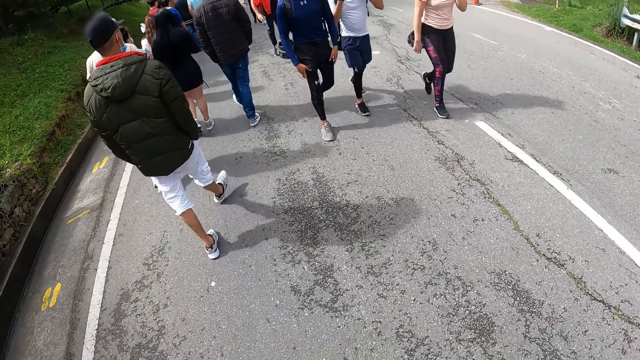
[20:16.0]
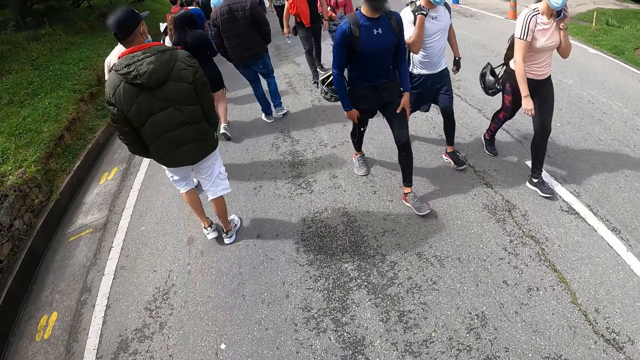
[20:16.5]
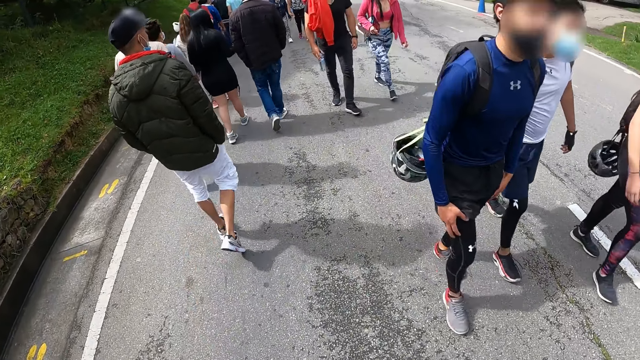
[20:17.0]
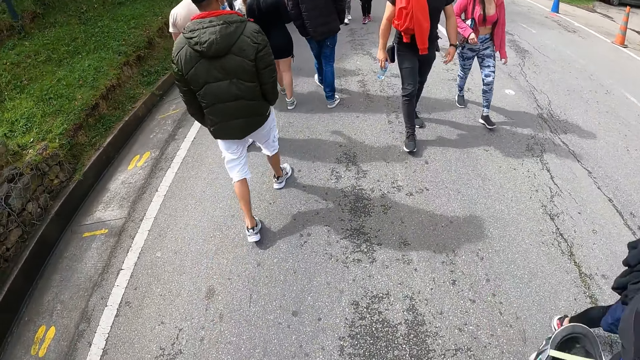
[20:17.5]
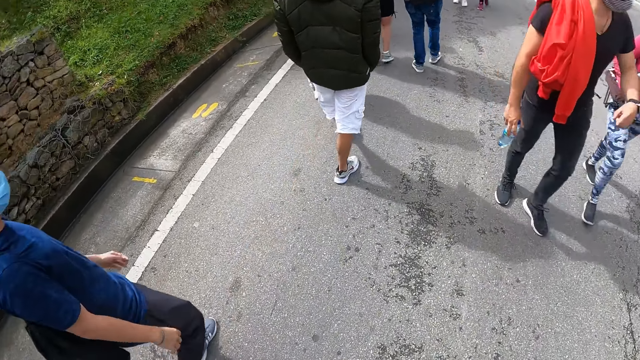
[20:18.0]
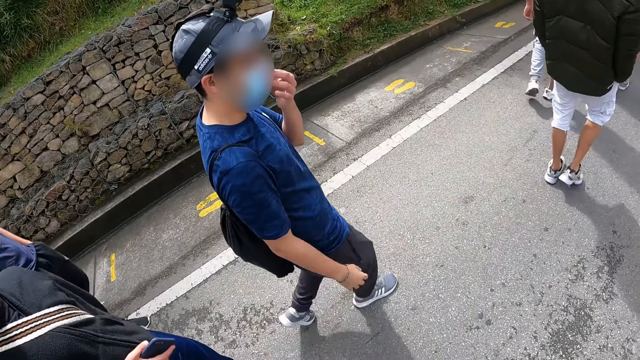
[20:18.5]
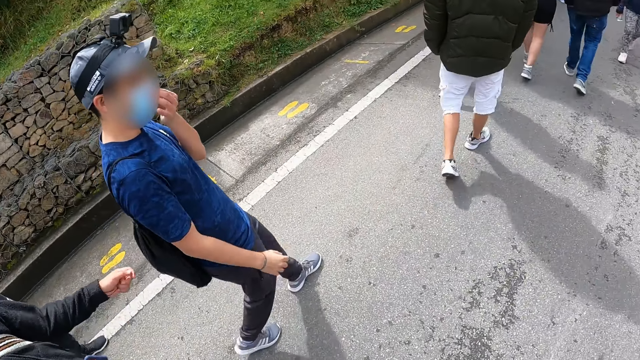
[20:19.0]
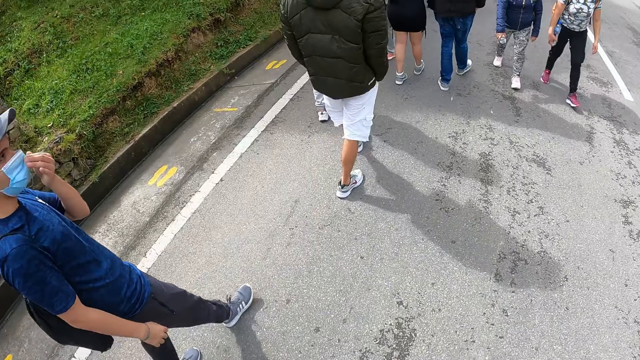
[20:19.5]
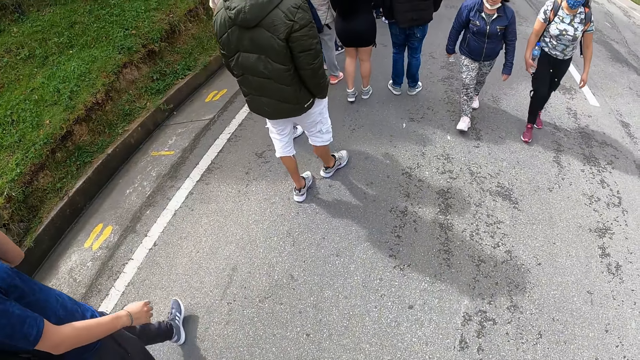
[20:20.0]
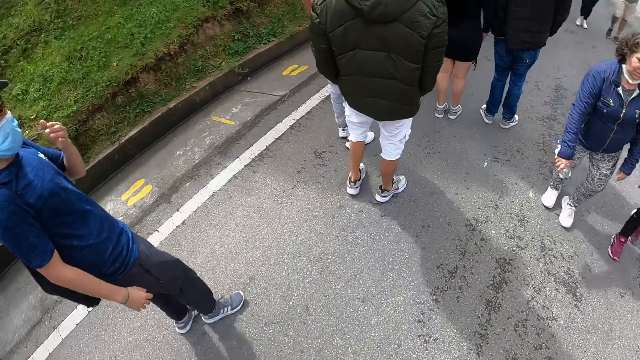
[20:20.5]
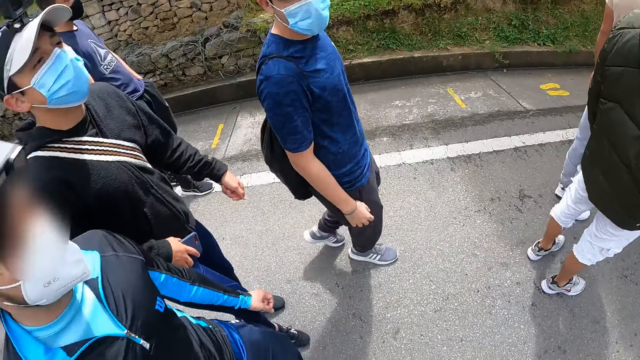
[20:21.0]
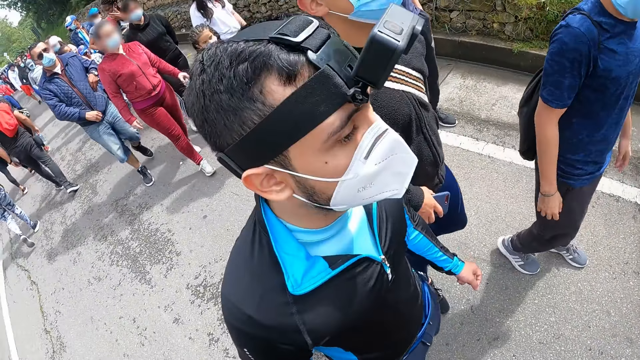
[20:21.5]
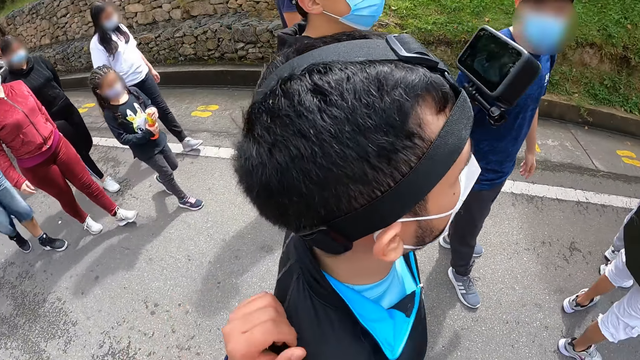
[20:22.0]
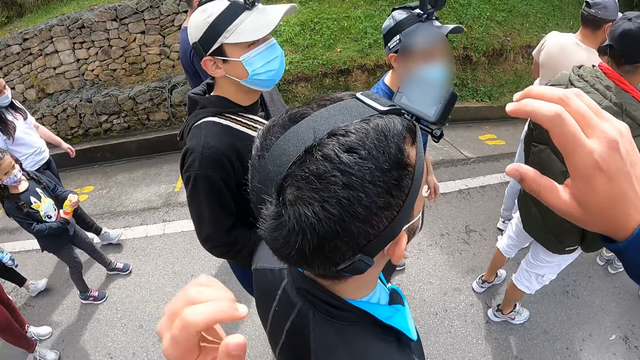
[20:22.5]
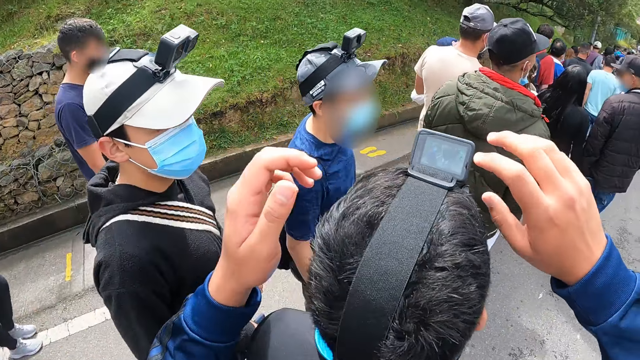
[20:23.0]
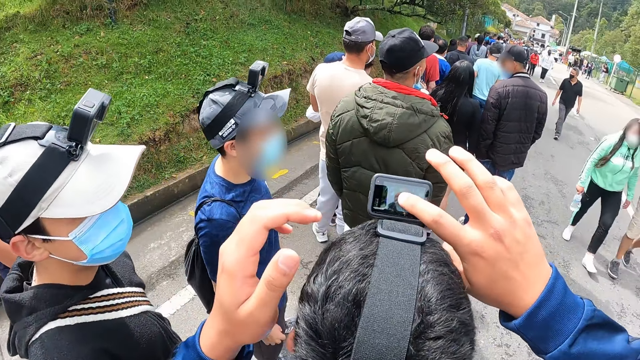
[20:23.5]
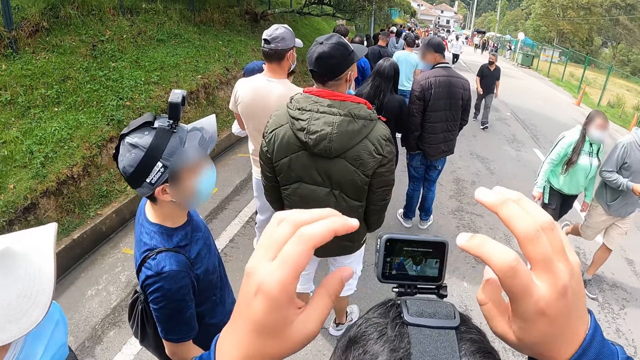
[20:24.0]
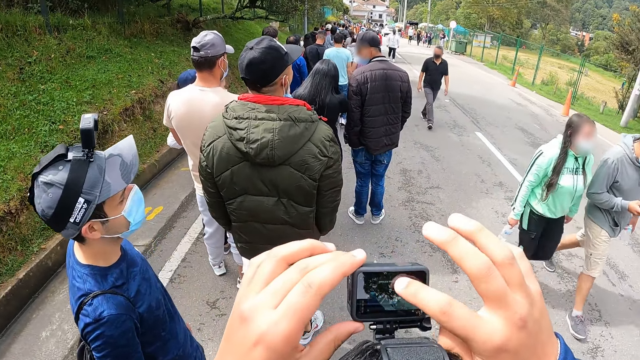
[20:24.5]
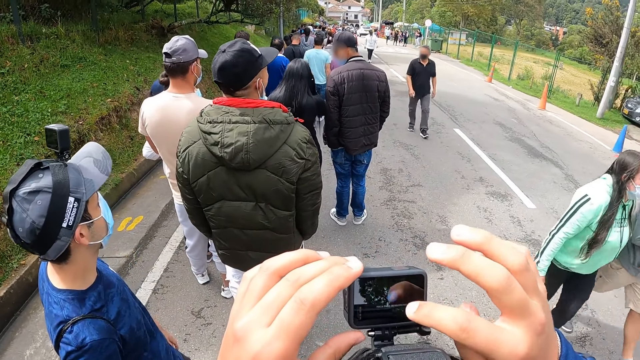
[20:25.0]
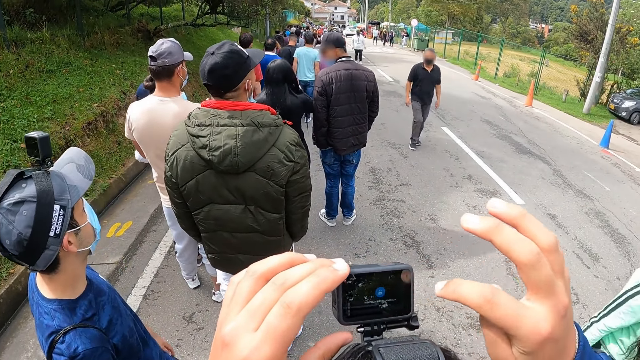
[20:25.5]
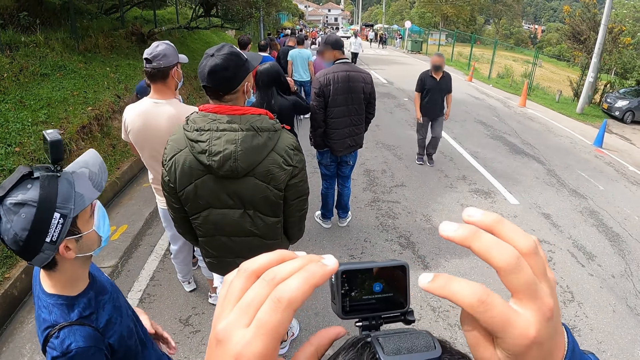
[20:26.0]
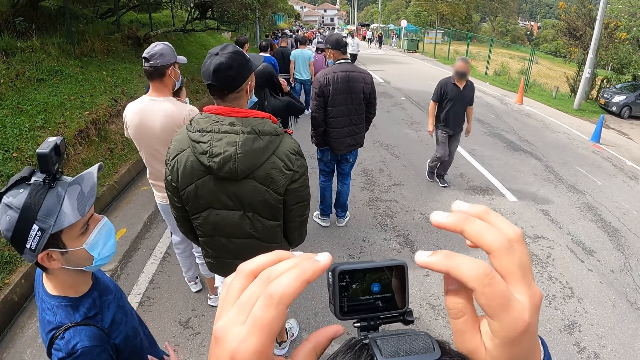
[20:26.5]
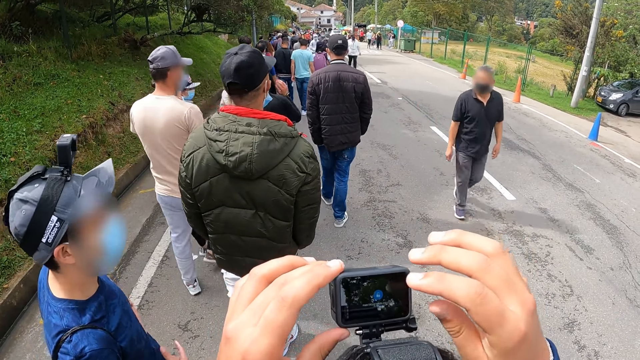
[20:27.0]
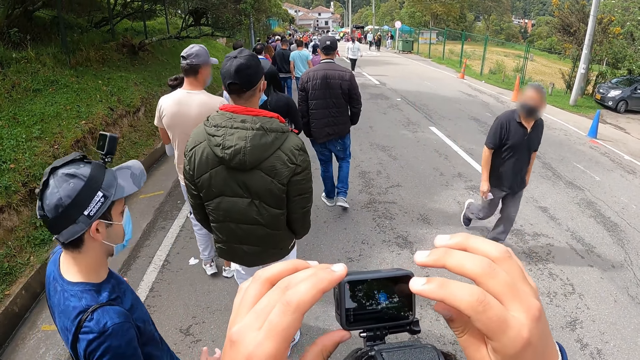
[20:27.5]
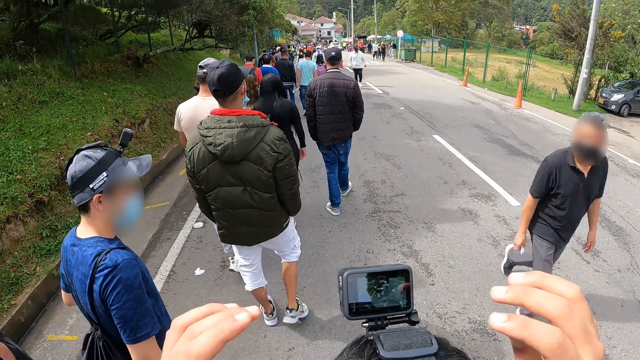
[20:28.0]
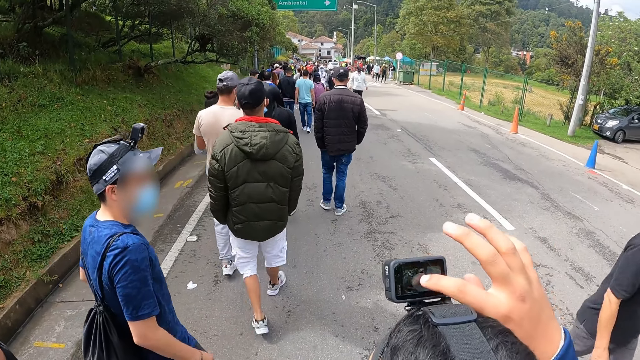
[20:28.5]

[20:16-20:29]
A man touches his nose with his left hand. The camera wearer places his left hand on another man's right shoulder. He raises the hand. He sets a camera on the other man's head with his right index finger. He touches the camera on the other man's head with his left hand. He presses the camera. The first man rubs his shirt with both hands.

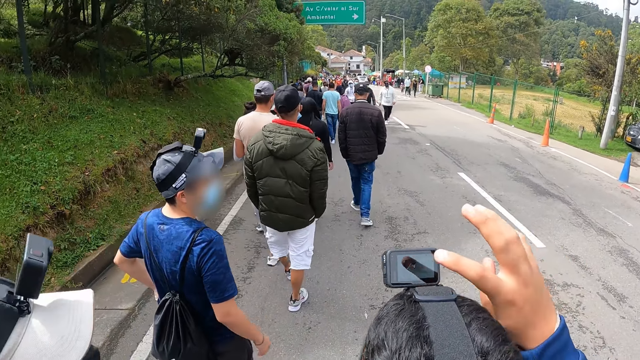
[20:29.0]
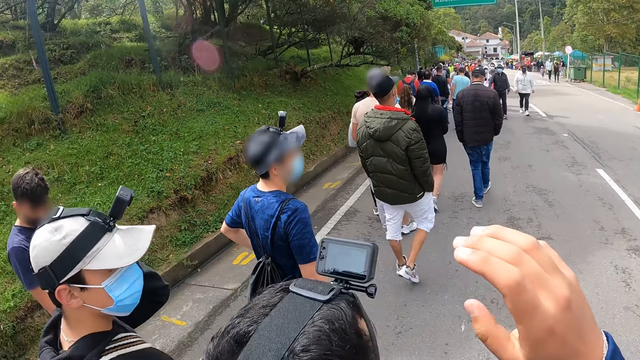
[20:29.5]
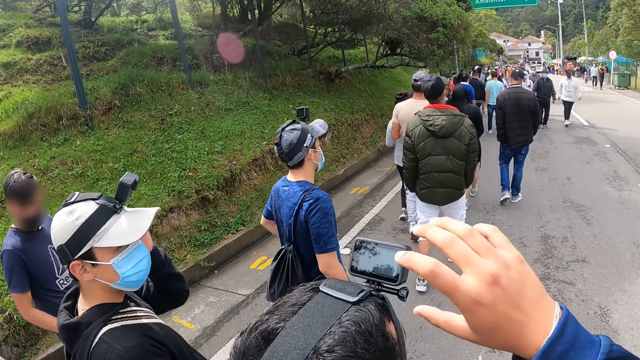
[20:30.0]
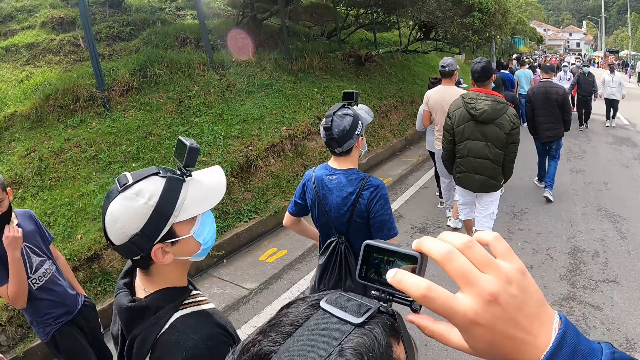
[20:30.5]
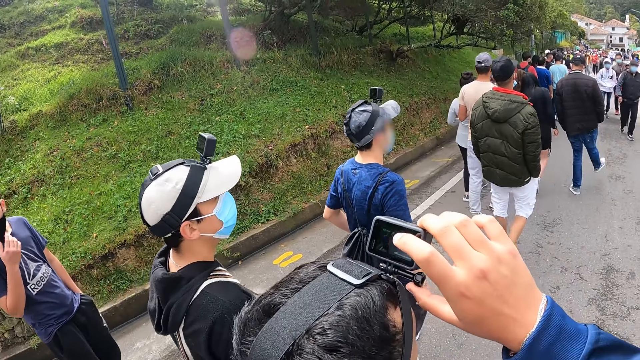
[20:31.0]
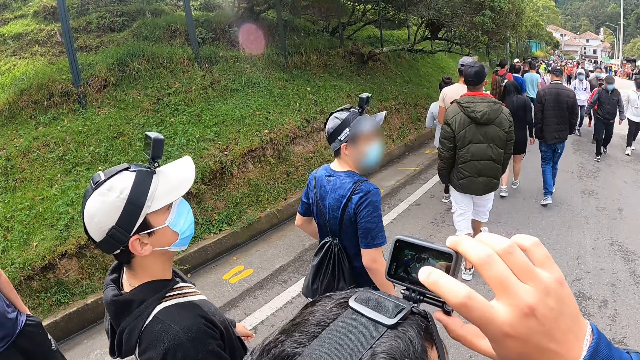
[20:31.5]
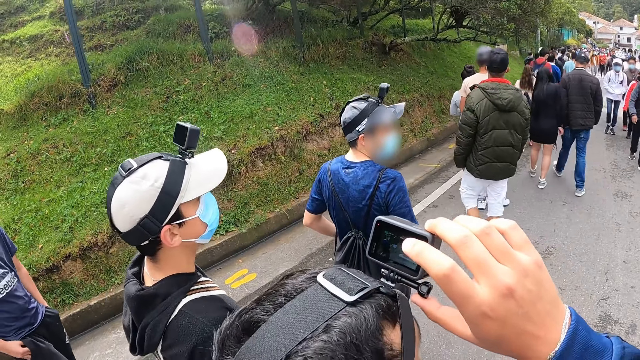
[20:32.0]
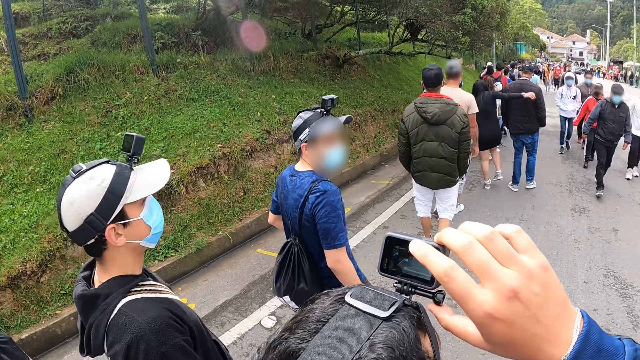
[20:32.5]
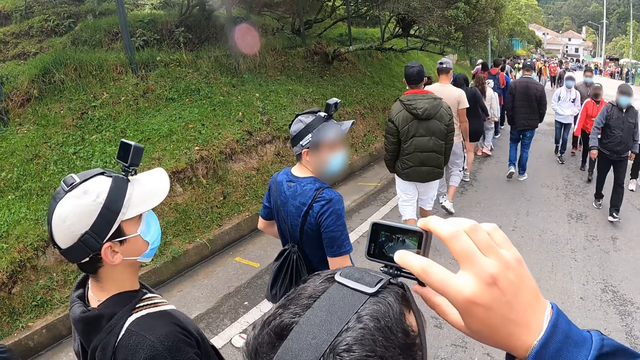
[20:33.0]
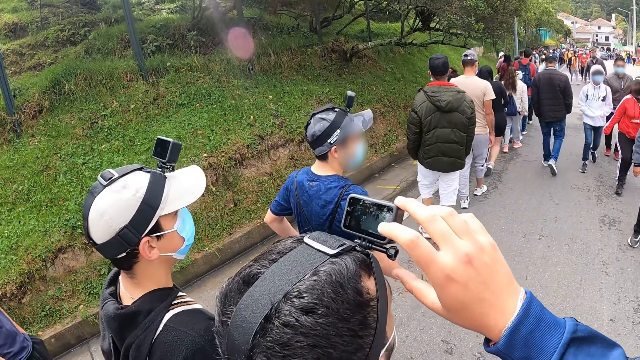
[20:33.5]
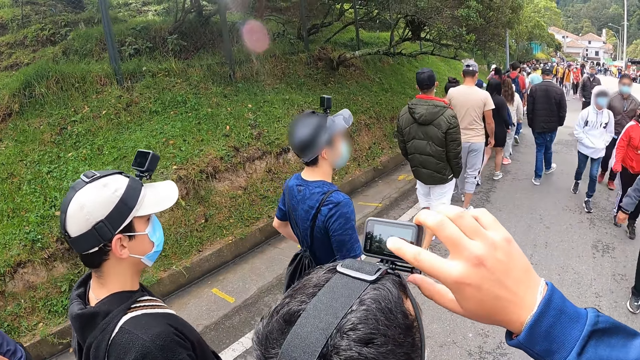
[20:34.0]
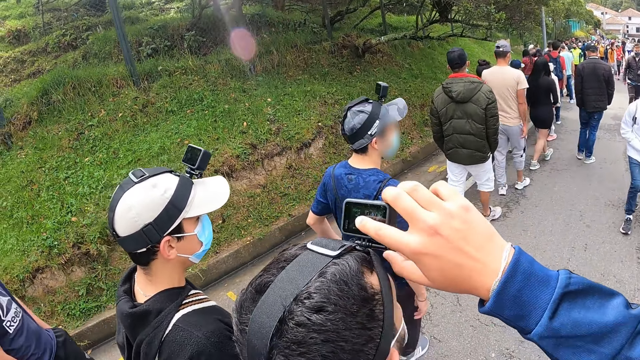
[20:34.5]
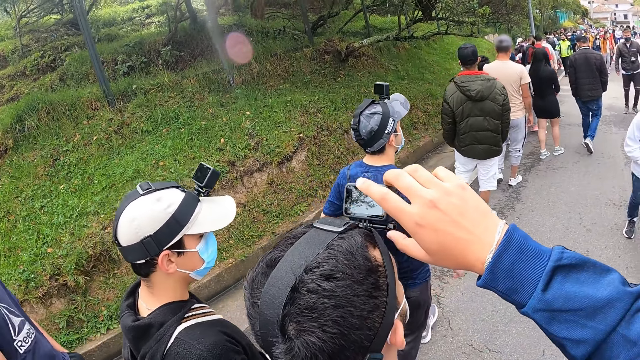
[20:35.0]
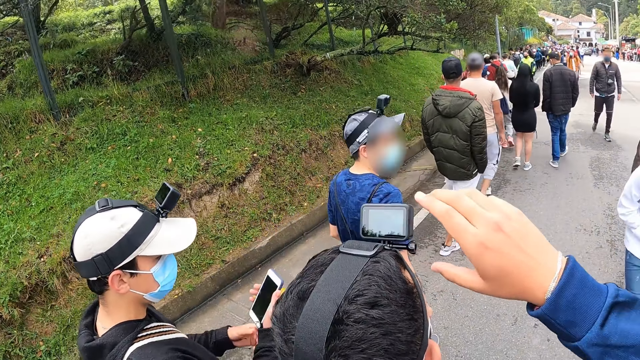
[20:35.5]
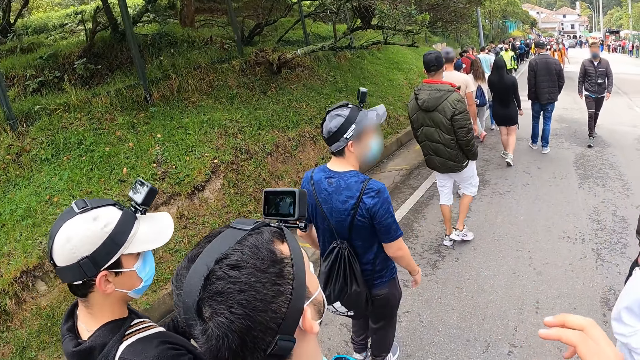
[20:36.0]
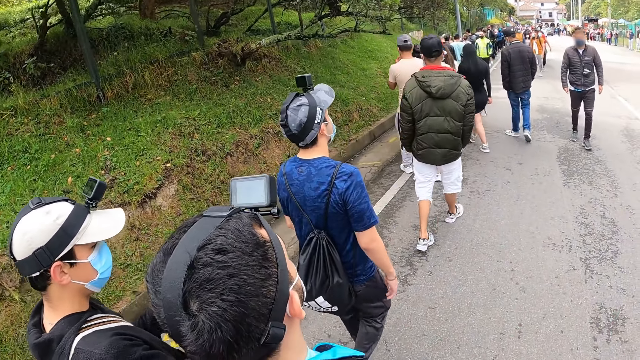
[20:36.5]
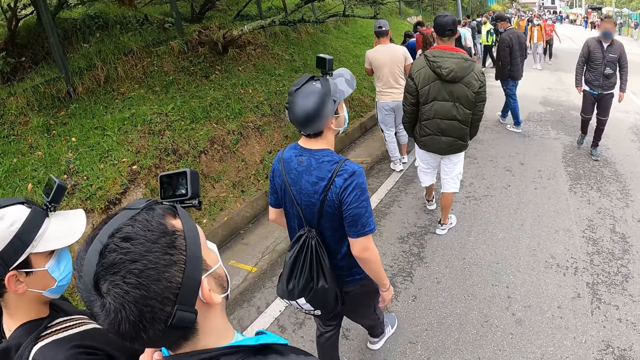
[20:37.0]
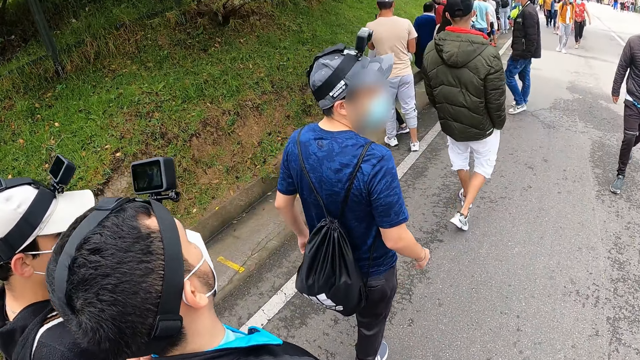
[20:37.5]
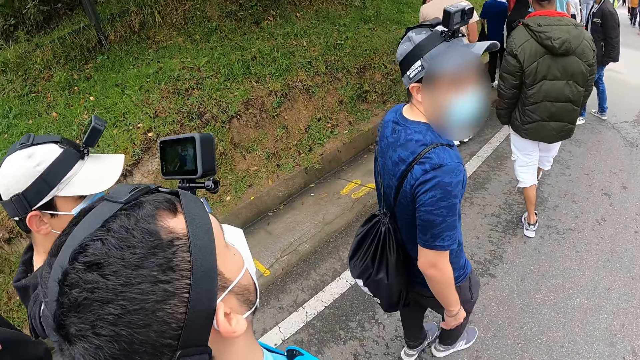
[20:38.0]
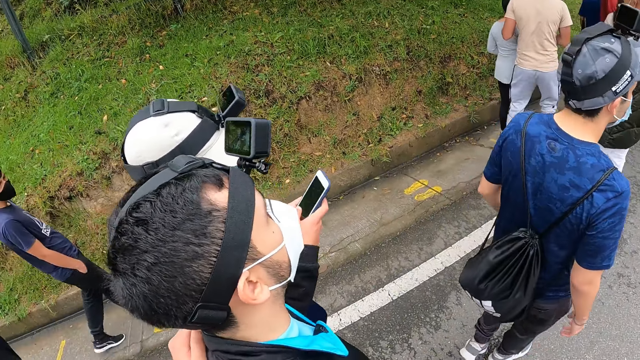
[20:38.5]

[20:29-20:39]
A man drops his left hand from his head. The man operates the phone with both hands. The camera wearer walks.
